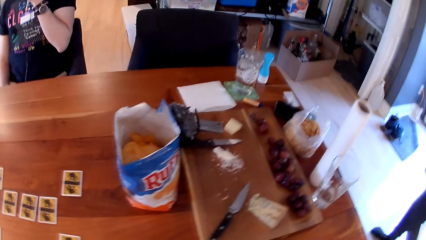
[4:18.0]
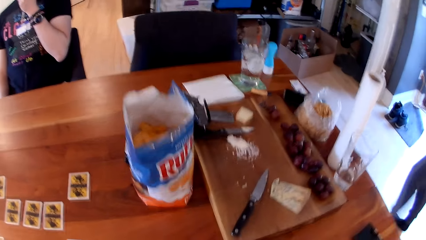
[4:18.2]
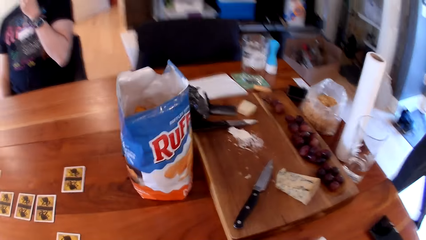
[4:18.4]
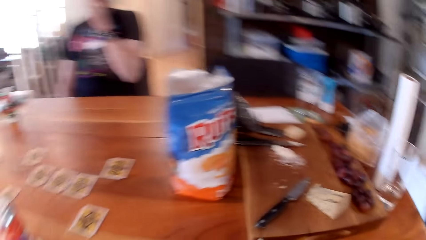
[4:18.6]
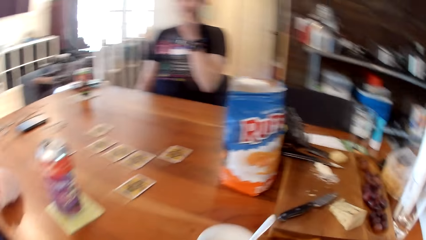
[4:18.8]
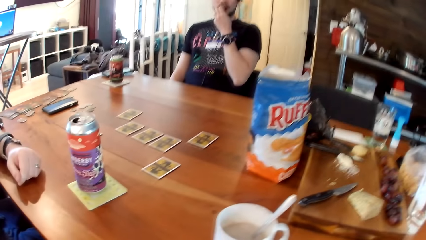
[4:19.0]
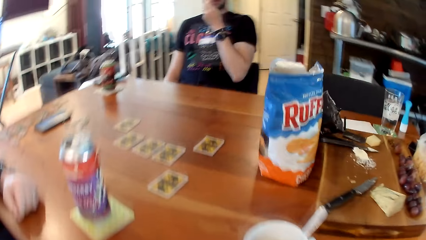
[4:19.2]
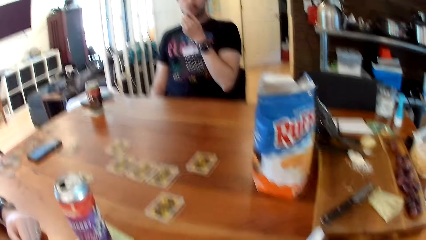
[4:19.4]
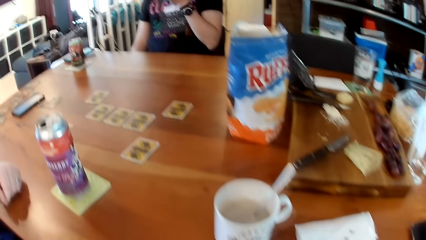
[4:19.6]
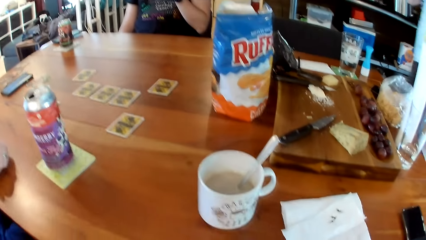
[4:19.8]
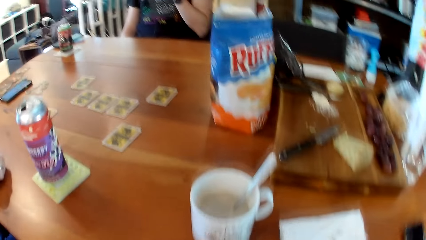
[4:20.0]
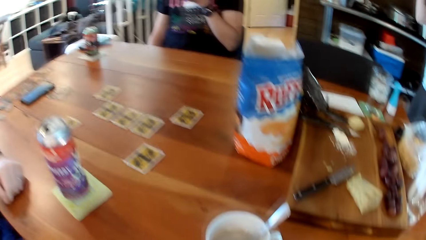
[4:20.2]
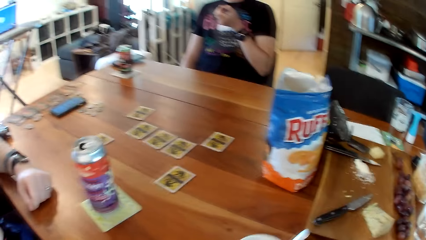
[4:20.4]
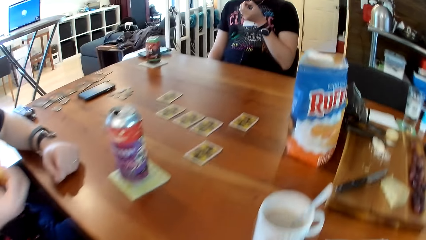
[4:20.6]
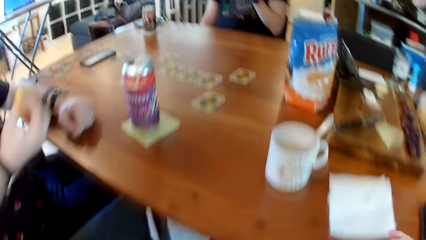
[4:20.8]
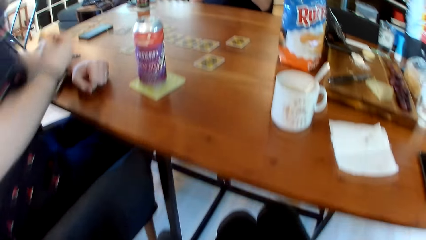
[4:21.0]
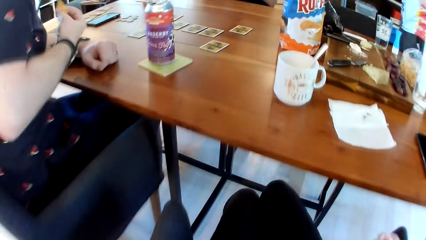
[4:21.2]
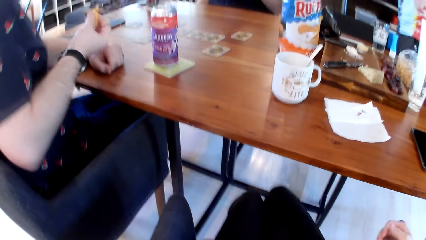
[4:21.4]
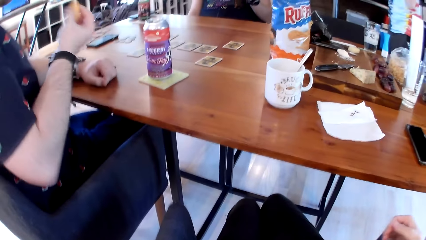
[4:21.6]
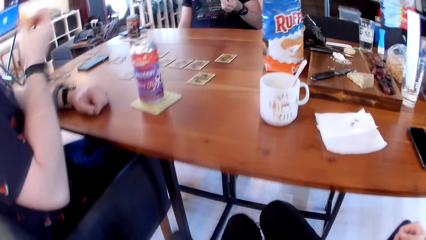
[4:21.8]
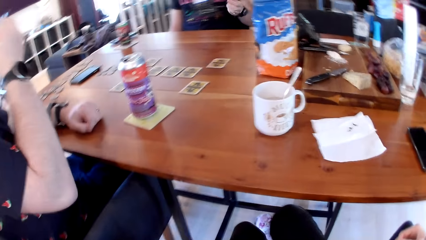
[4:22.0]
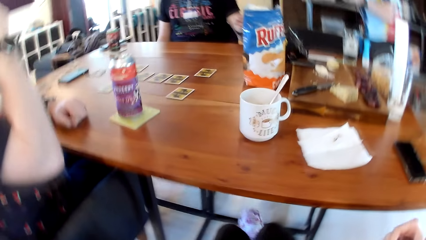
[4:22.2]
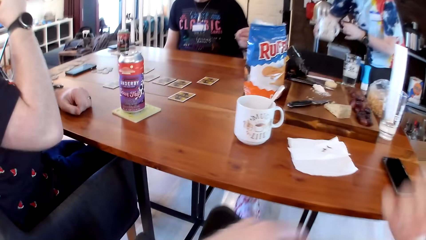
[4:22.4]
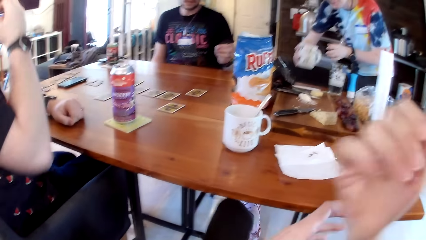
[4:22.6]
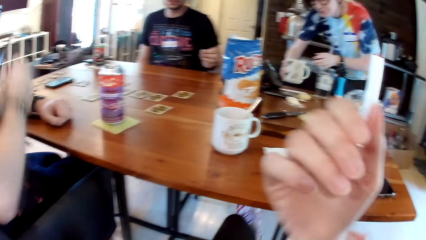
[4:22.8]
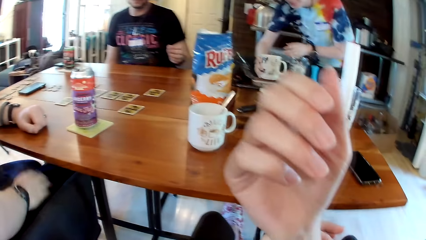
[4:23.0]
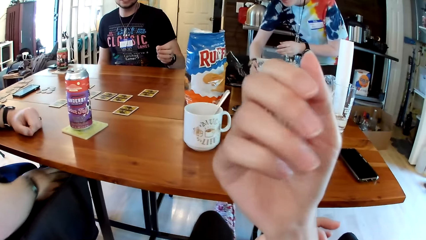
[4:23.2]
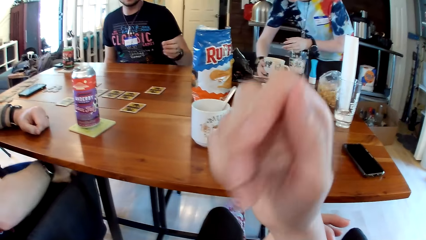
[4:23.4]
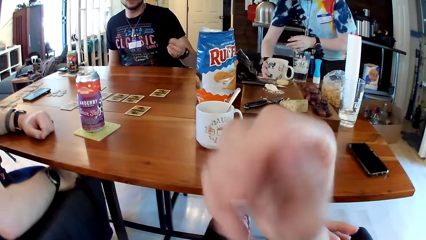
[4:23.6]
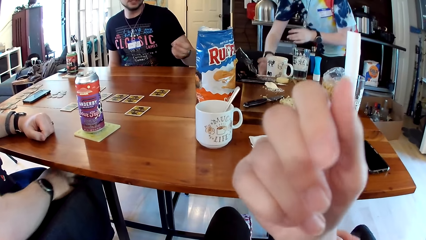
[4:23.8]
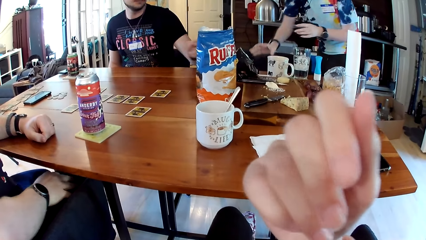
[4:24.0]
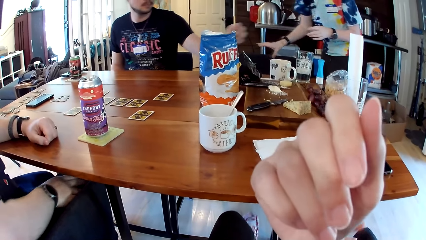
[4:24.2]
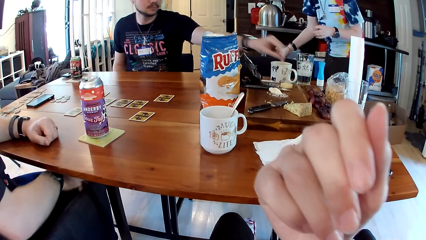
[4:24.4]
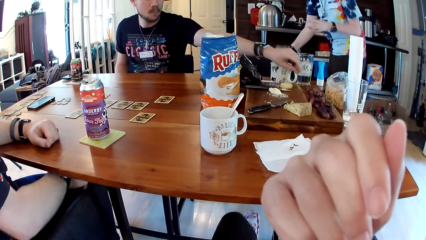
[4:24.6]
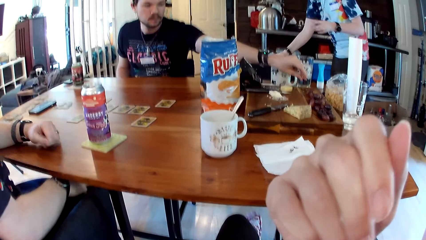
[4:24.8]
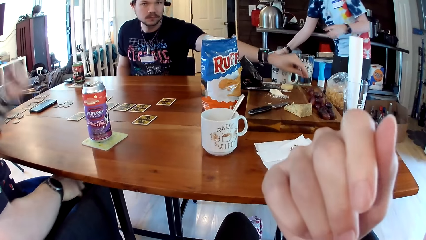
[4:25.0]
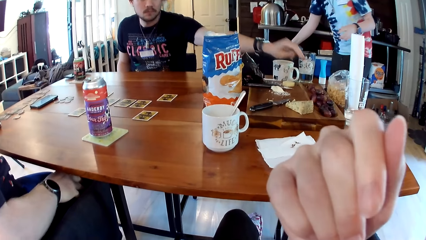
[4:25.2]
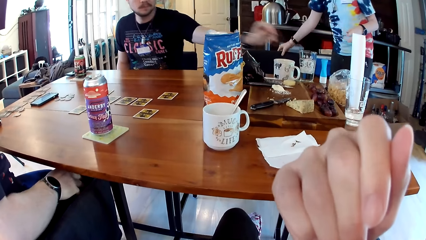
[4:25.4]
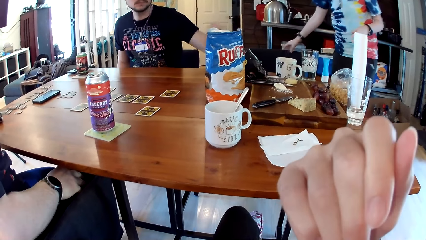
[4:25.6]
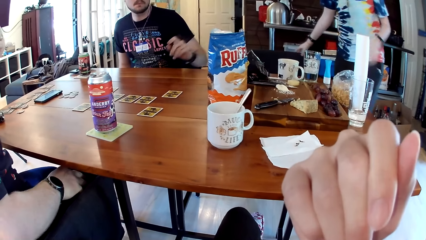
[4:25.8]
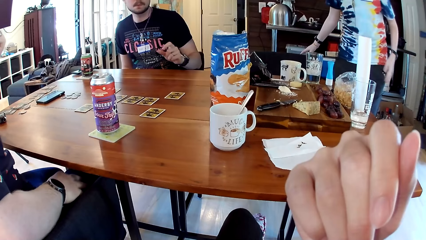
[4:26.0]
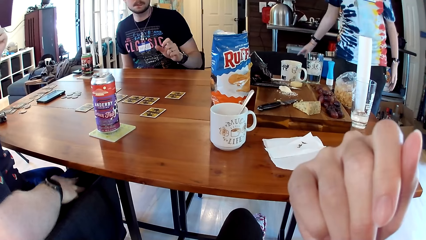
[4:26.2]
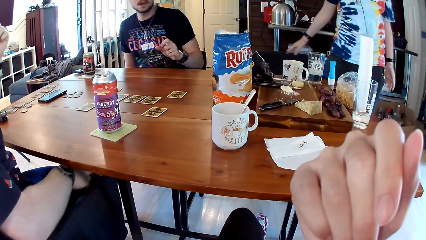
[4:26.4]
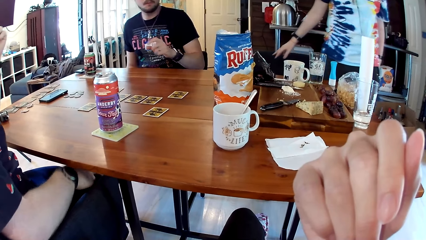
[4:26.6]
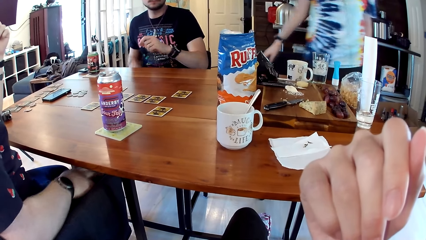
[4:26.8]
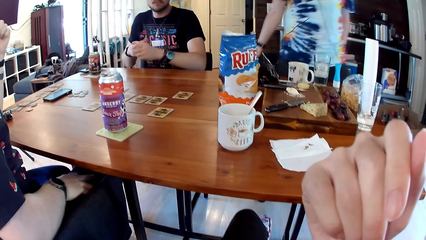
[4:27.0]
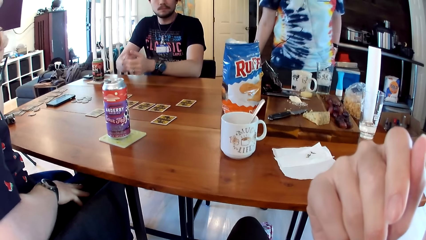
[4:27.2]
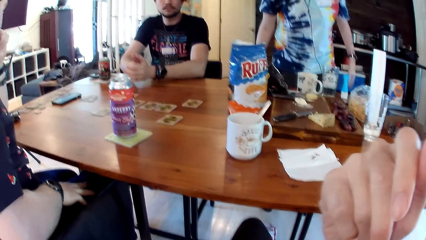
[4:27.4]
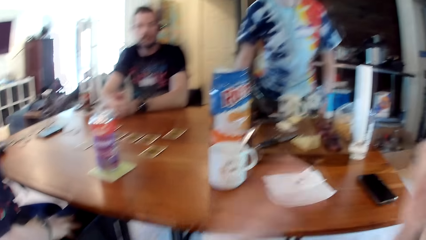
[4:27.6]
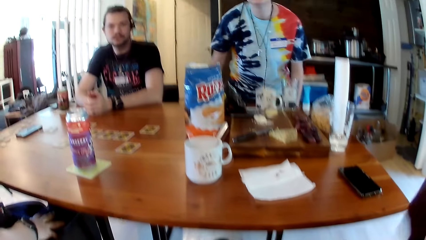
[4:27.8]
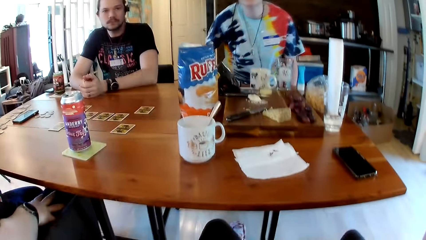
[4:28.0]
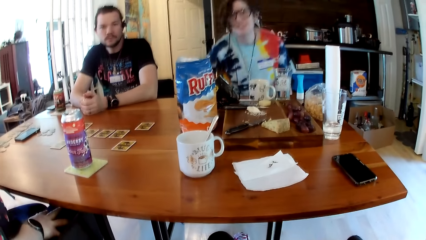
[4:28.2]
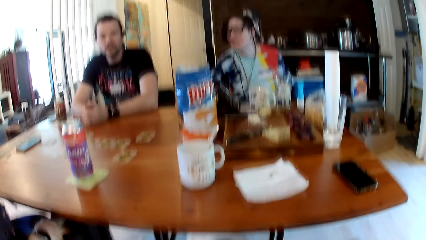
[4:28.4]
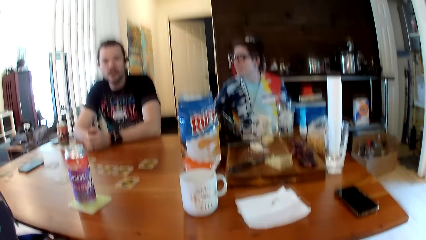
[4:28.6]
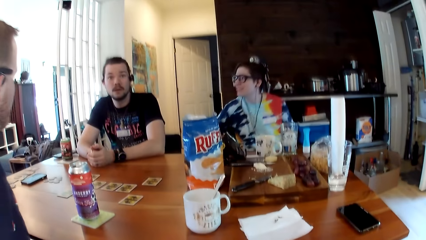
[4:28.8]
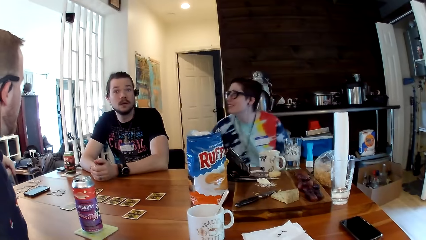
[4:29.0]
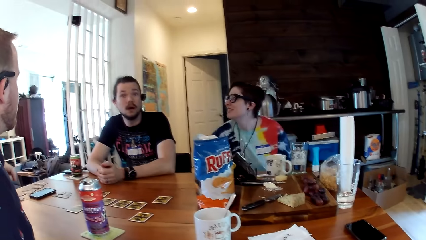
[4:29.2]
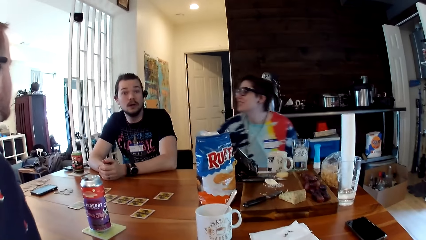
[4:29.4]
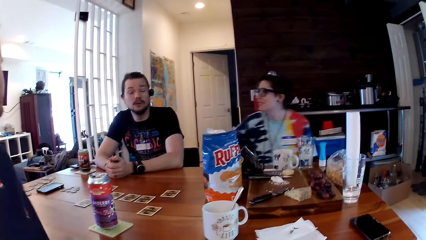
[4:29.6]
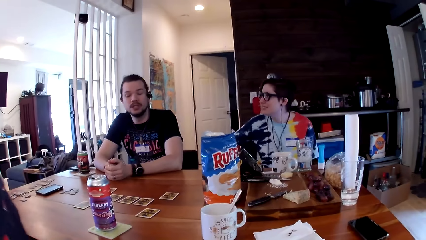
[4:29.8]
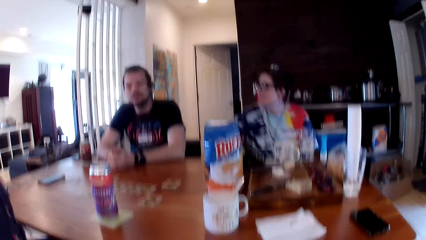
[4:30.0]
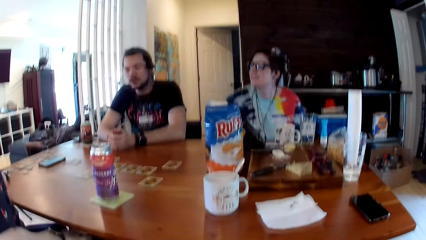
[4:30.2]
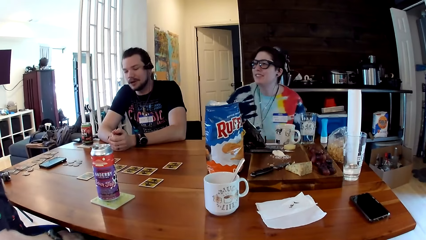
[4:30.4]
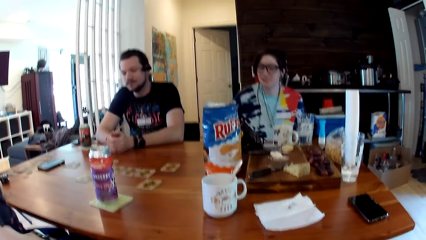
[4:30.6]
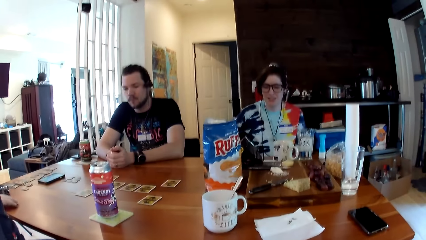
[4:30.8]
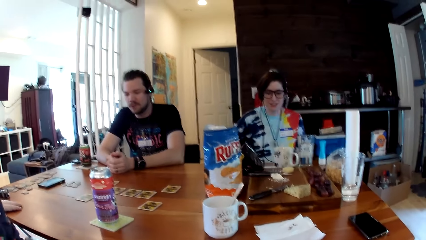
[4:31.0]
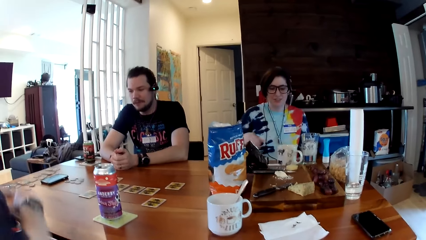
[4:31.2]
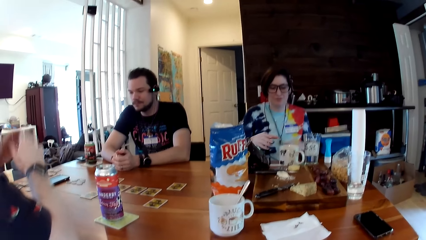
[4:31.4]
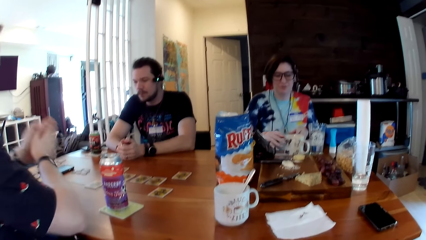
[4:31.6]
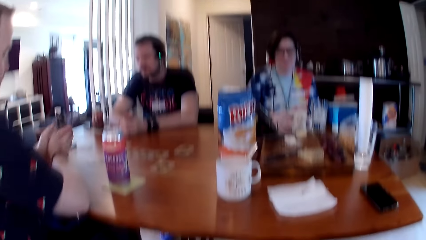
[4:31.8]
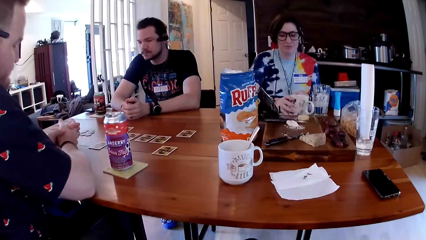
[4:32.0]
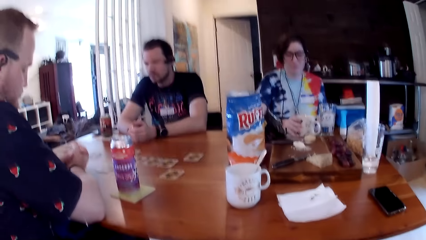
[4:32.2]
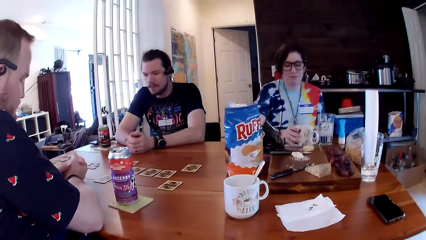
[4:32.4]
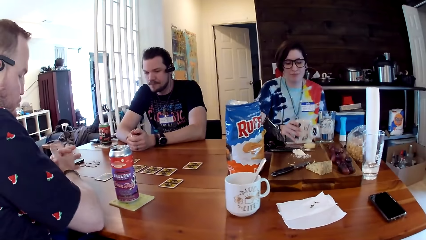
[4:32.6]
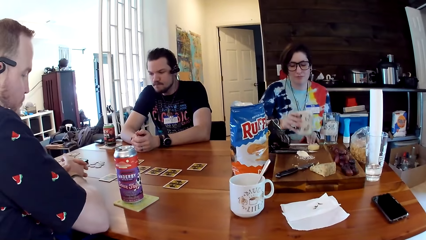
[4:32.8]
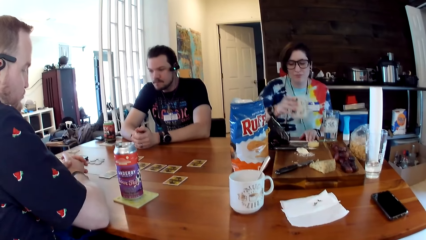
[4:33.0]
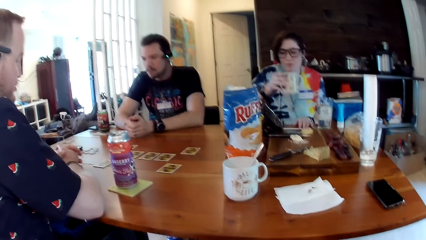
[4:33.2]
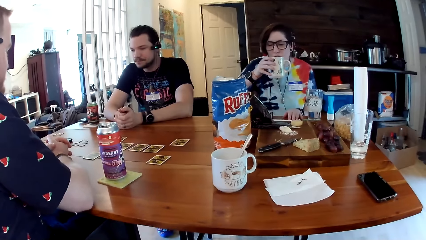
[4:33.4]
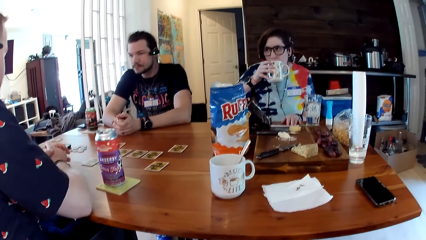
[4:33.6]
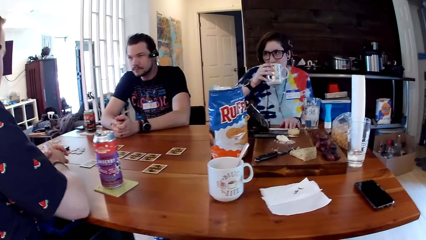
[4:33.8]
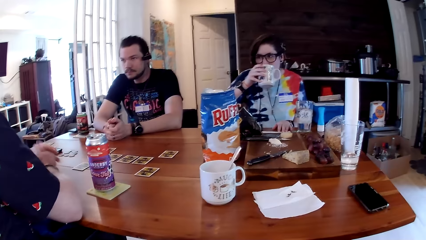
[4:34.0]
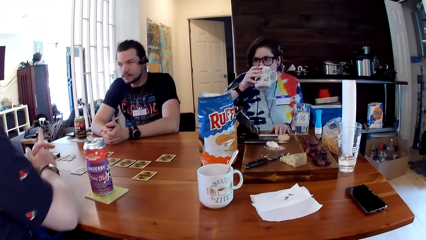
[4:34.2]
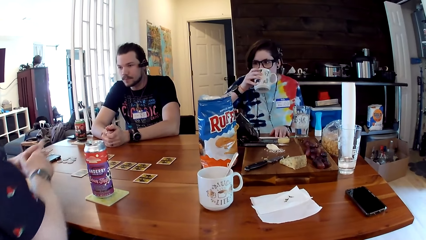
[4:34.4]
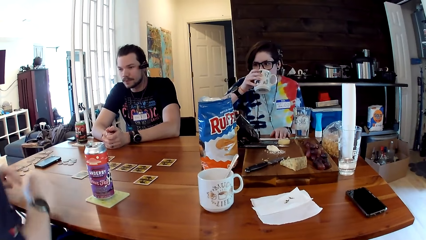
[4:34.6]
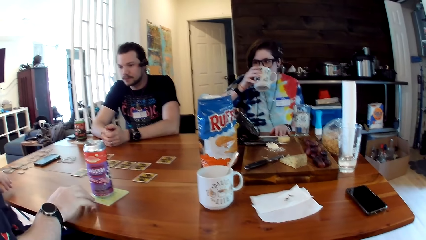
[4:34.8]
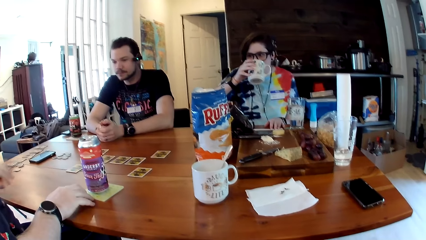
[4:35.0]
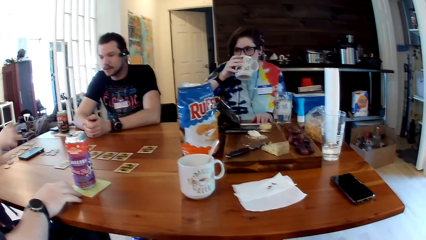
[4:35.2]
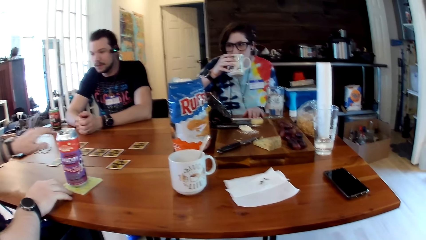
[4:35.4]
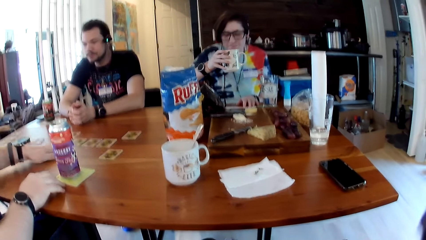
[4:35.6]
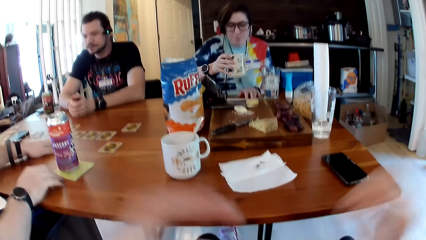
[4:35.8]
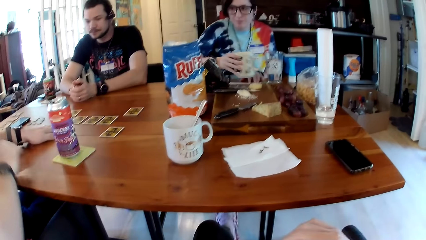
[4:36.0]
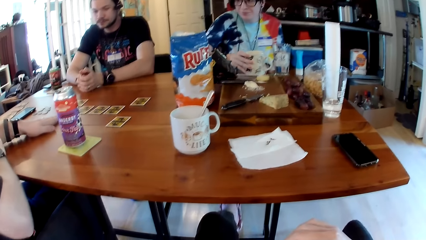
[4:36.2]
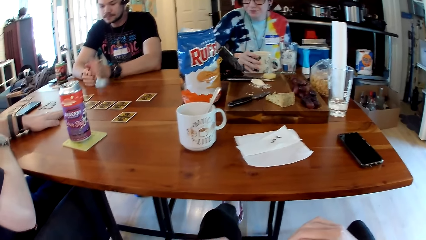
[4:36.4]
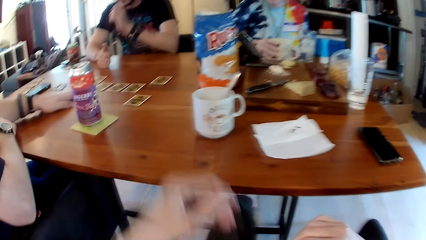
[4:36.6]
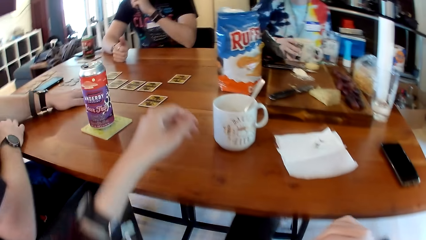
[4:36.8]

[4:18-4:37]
The camera wearer sits on the chair. A man eats the chip with his right hand. A woman places the cup on the table with her right hand. The woman touches a chair with her right hand. Another man stretches the hands towards the grapes. The woman sits on the chair. The woman picks up the cup from the table with her right hand. The woman drinks milk from the cup with her right hand. The first man places his left hand on the card on the table. The first man interacts with hand gestures.
